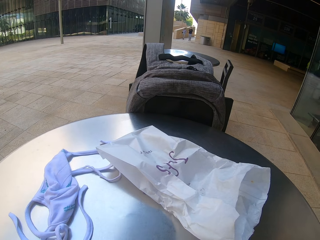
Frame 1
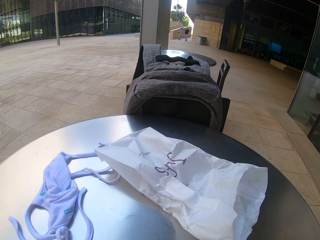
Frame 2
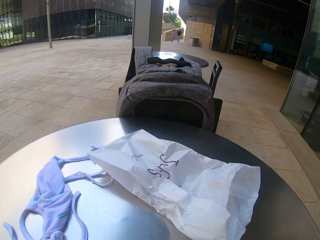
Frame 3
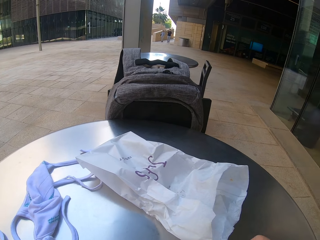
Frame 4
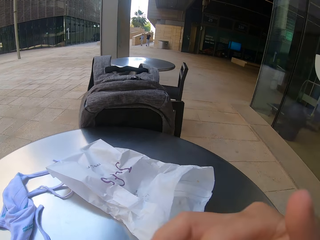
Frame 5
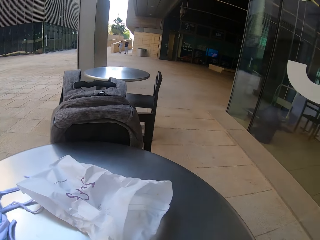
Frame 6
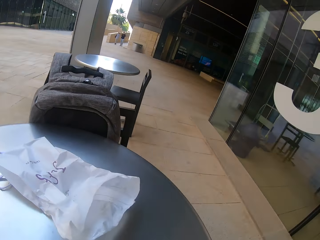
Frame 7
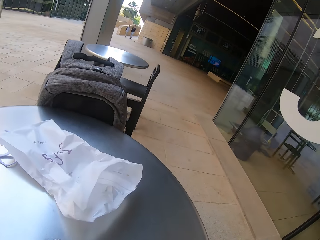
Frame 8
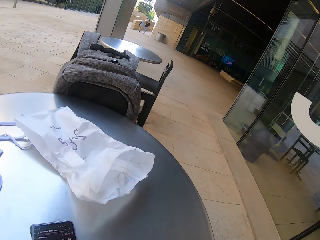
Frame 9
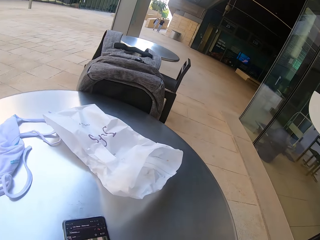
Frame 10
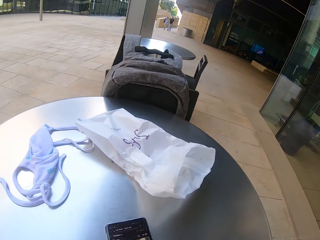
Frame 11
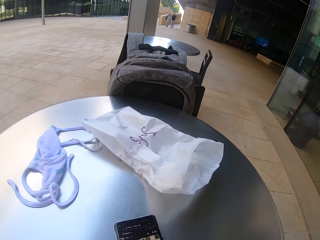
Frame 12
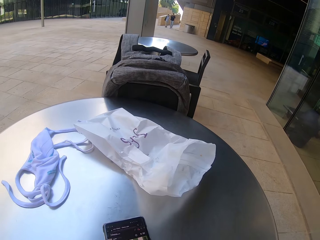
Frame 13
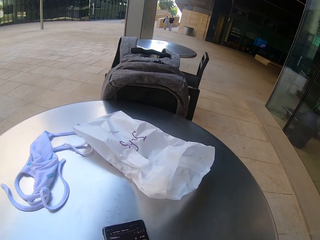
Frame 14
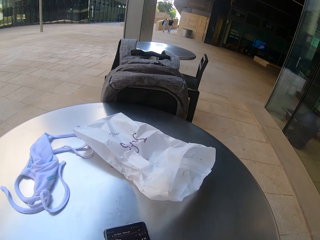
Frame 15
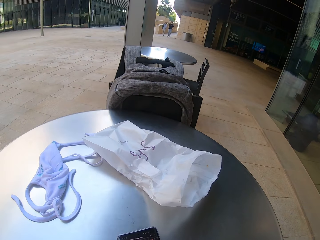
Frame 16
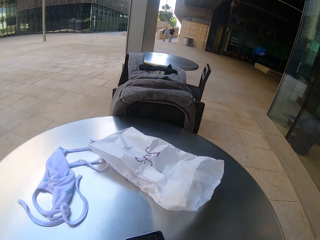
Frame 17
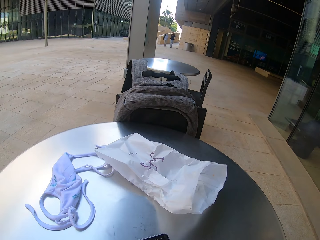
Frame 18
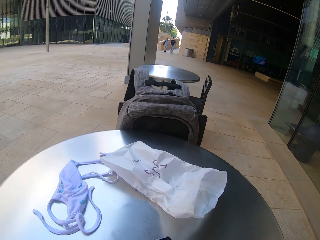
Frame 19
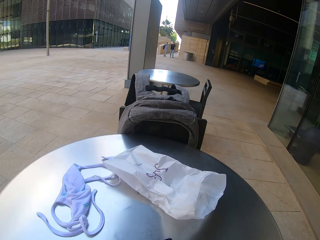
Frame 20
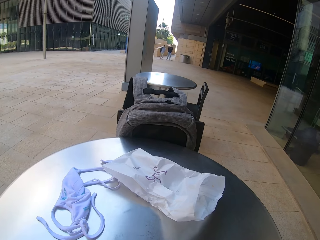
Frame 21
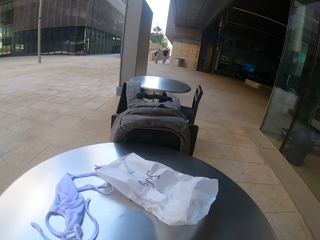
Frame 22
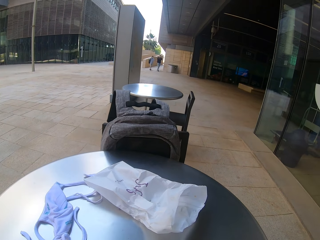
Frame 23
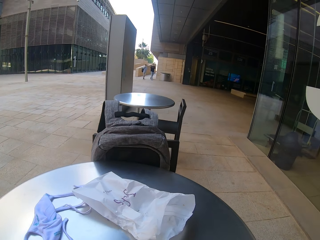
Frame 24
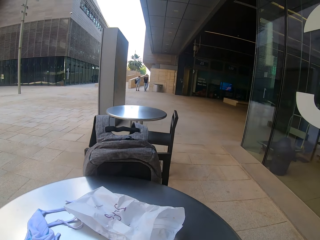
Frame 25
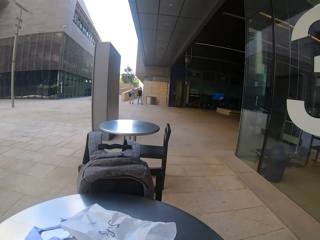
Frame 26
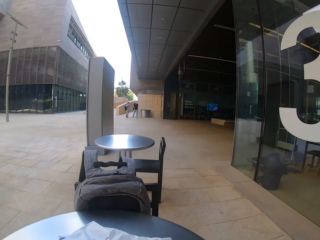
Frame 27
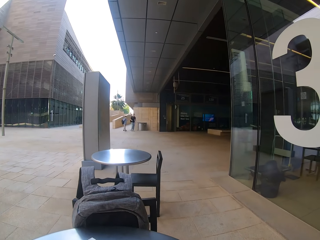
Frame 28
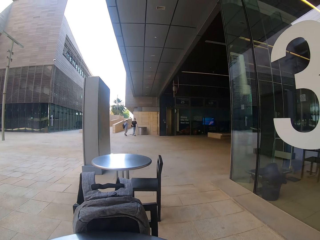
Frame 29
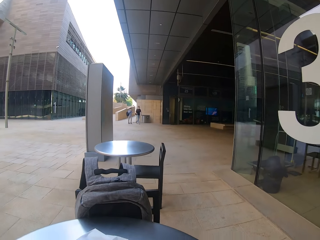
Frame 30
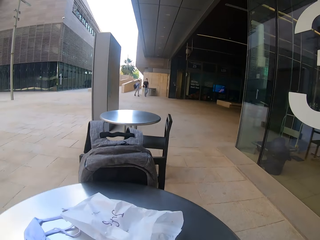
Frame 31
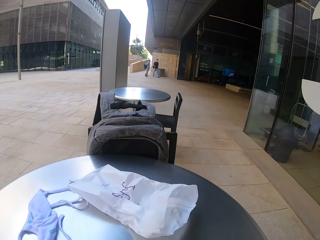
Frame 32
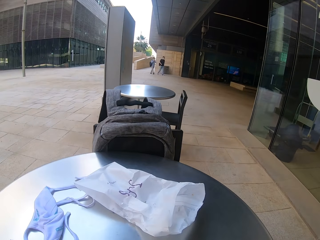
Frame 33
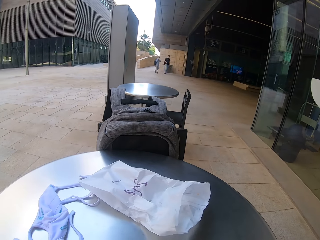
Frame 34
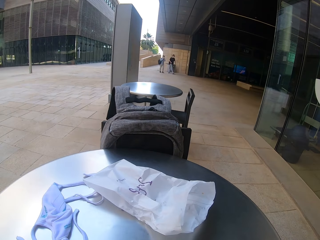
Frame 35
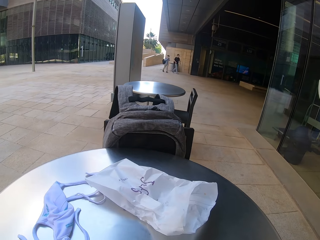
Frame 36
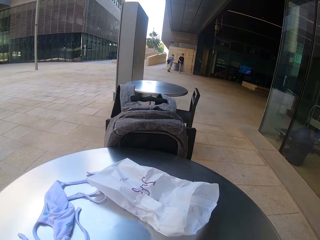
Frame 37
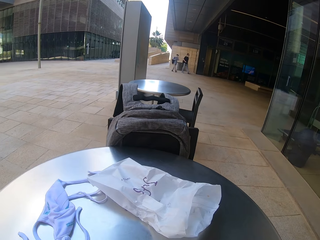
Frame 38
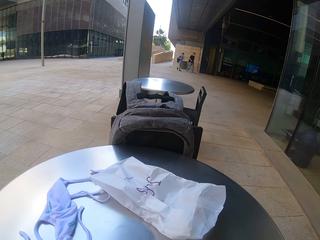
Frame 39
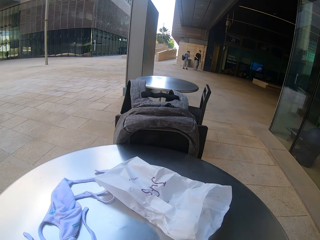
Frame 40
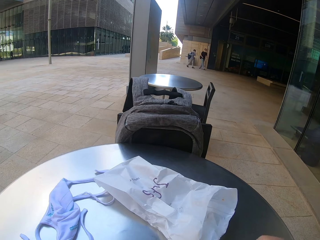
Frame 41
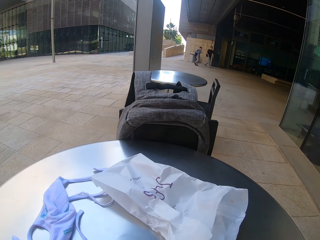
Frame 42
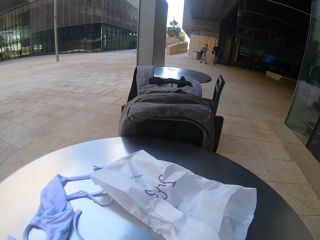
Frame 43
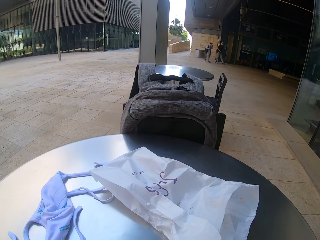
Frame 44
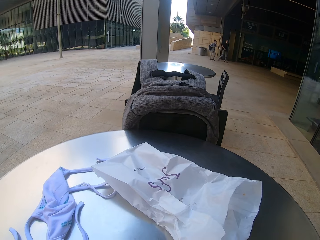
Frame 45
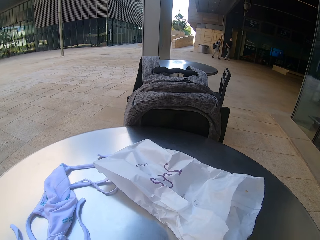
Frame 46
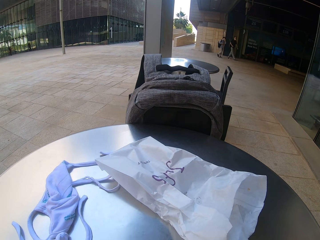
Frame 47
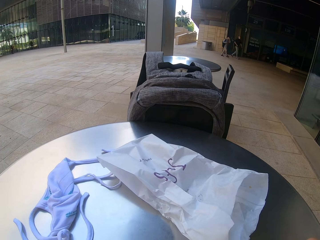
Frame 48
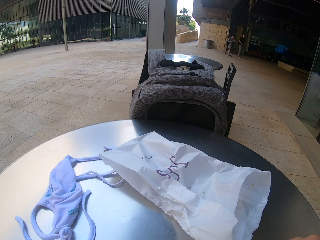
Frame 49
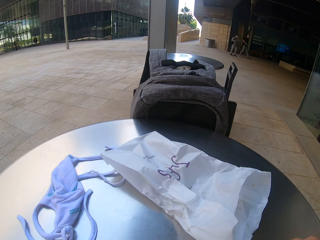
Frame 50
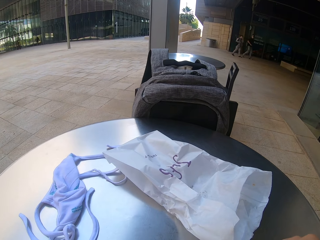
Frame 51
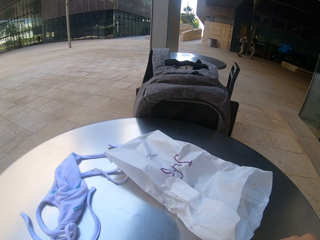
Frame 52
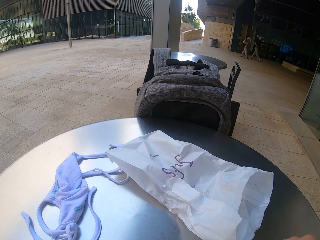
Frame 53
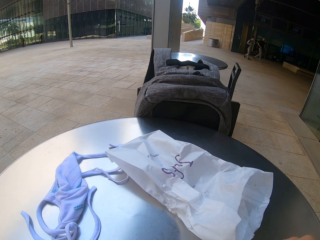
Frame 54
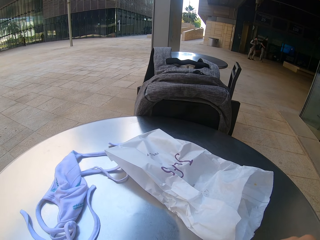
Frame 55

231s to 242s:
The camera wearer looks at his phone. He scrolls the phone. A man and another man walk in an open space.

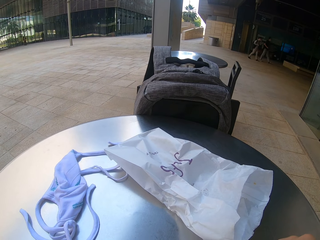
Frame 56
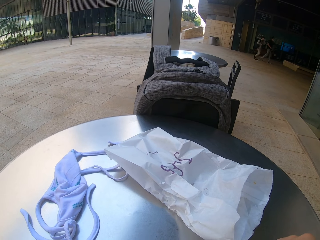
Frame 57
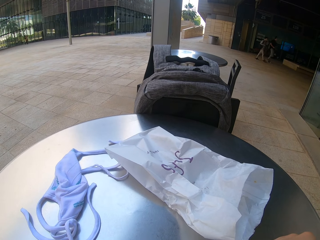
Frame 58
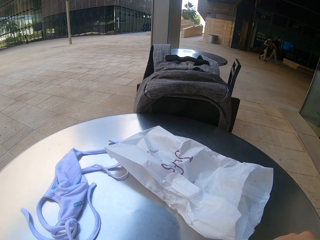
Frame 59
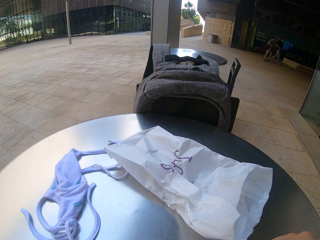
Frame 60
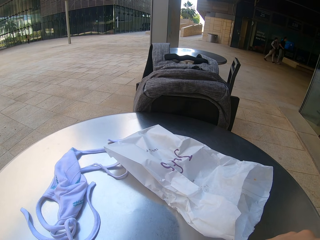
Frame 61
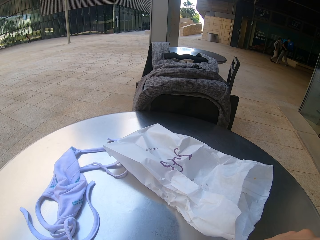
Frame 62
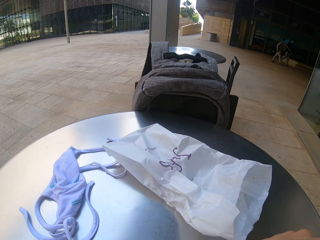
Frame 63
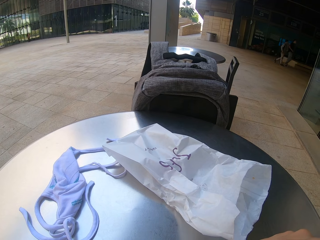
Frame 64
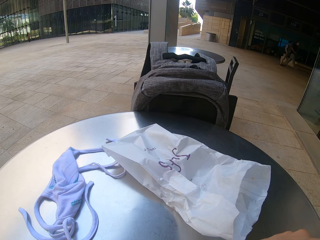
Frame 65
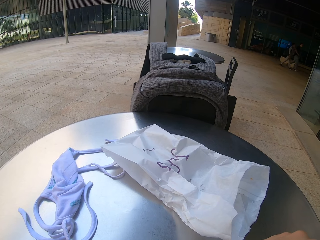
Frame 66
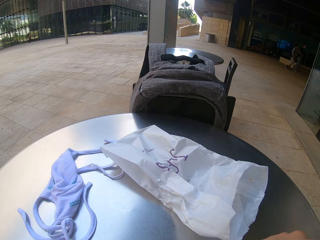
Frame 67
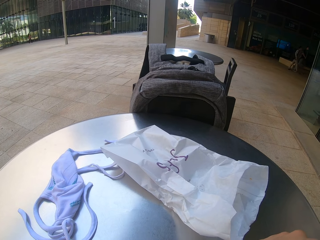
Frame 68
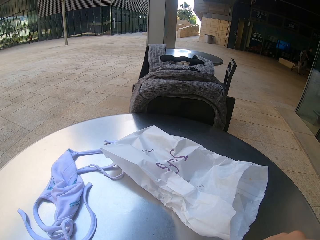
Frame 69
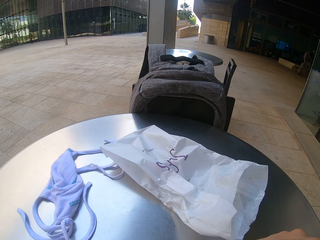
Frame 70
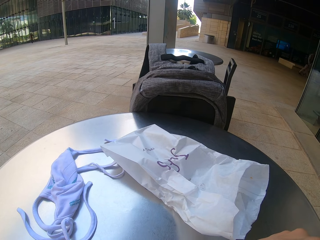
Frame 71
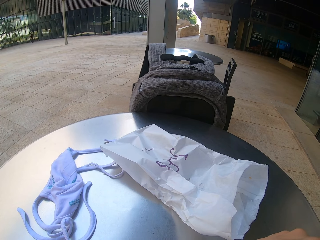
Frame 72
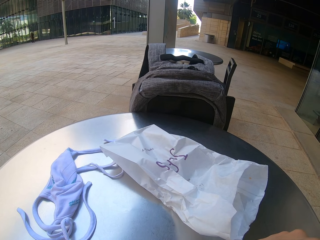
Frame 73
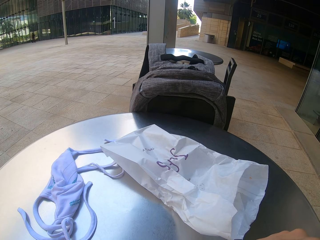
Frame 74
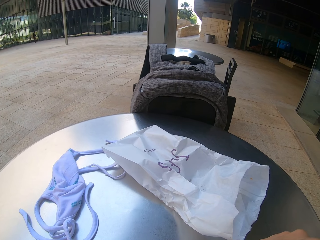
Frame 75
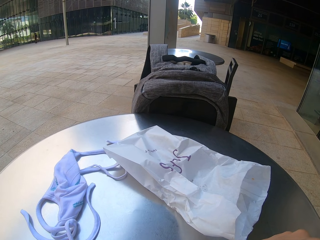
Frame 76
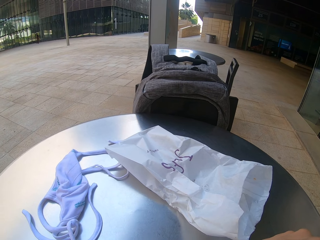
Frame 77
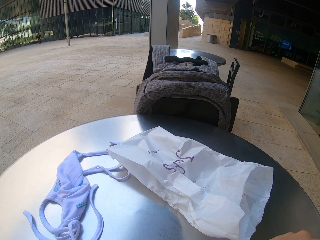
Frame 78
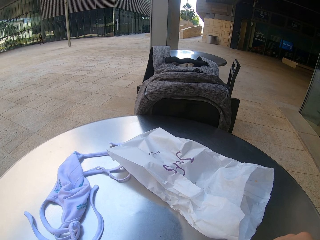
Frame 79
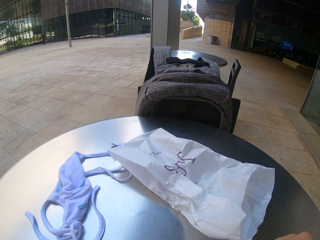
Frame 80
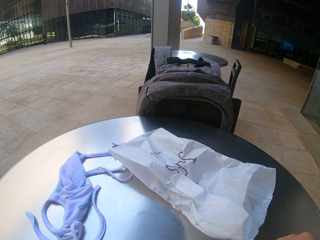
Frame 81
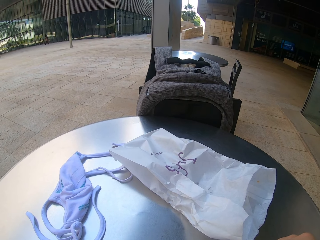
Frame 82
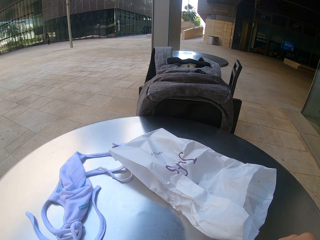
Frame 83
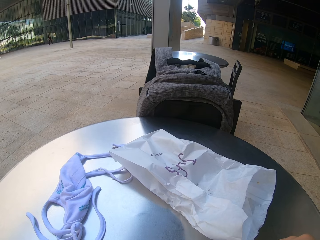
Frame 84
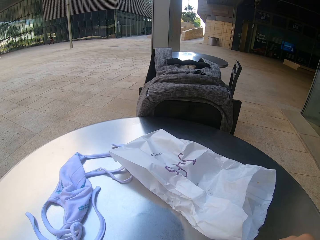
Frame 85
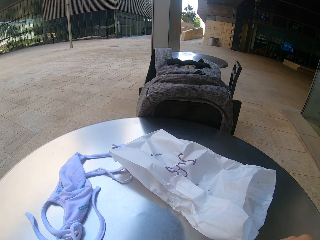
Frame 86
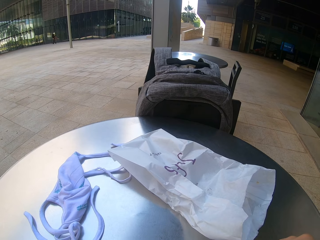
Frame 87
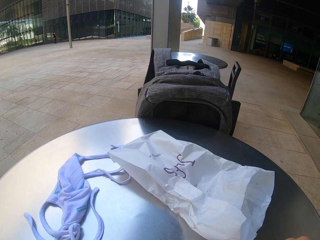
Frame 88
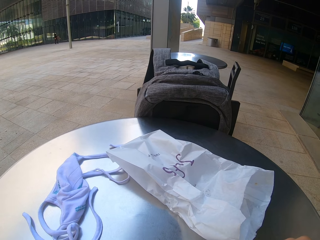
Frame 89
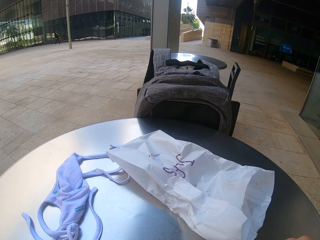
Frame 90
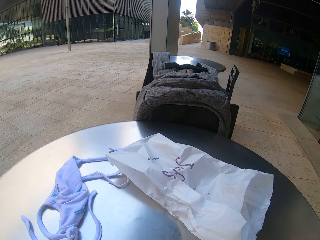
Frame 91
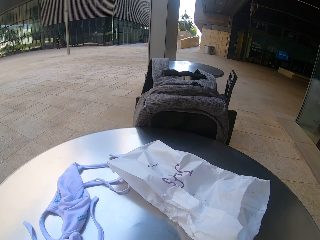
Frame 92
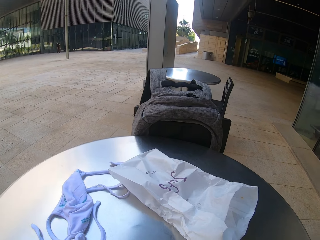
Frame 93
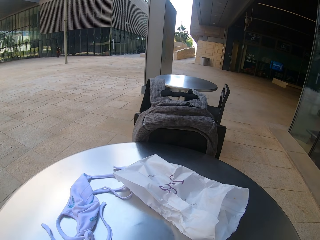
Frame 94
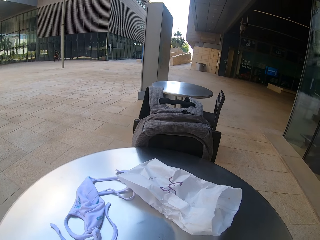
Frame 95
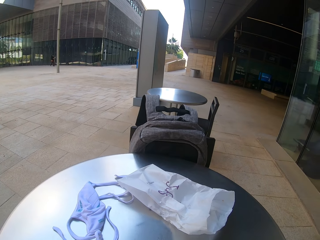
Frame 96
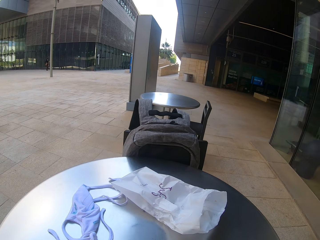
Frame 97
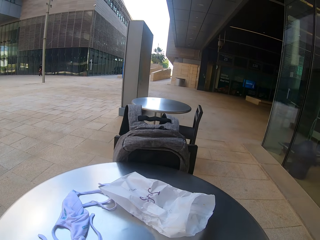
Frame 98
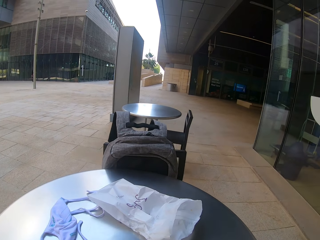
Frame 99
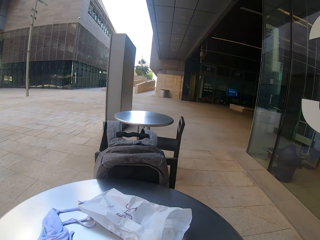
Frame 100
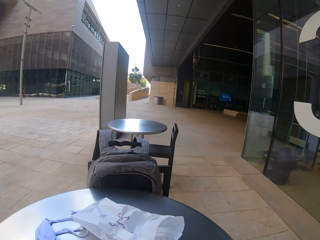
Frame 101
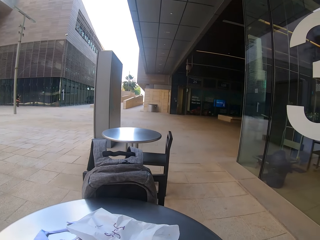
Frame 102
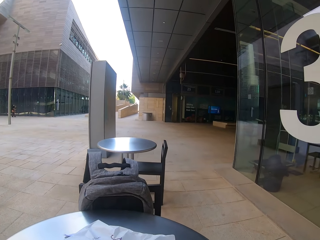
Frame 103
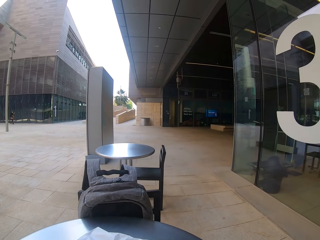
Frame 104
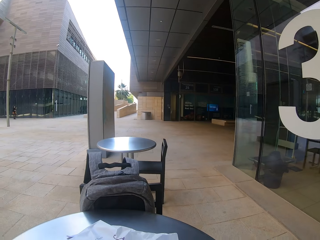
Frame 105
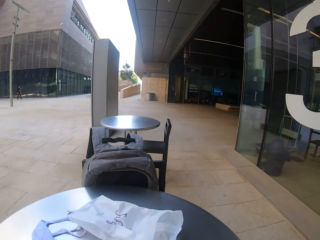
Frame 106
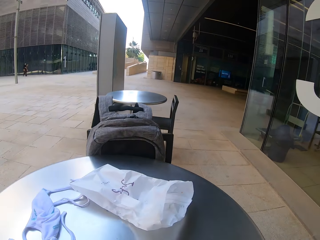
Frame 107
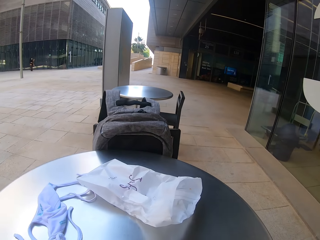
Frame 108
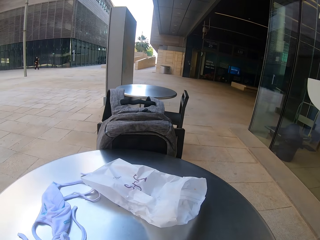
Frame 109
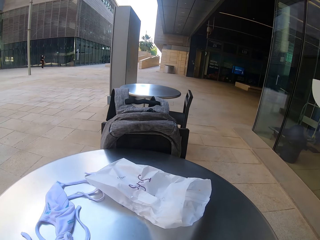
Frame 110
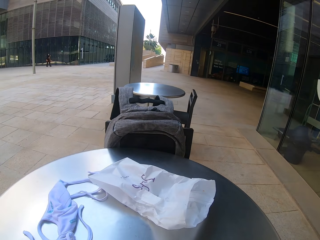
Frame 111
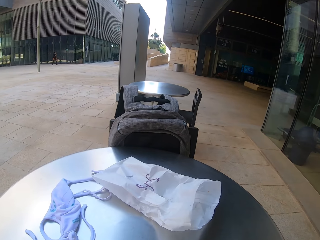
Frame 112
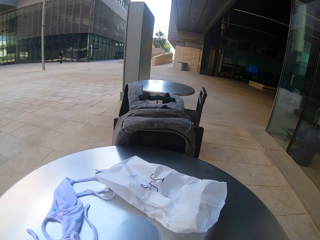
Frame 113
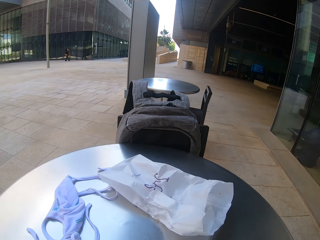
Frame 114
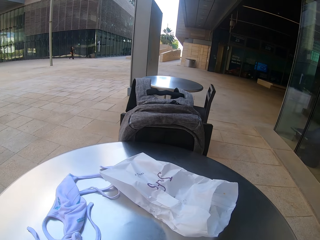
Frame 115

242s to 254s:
The camera wearer scrolls the phone.
